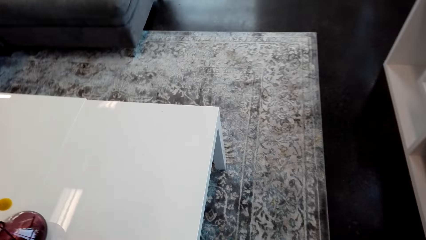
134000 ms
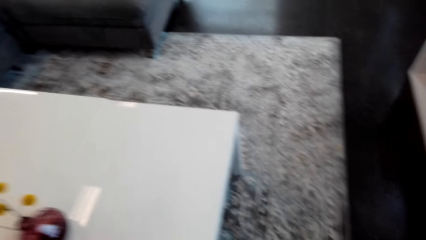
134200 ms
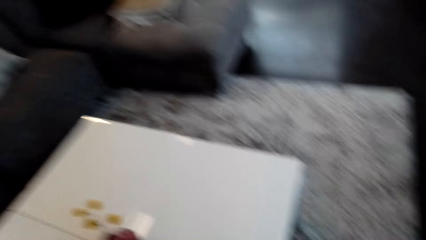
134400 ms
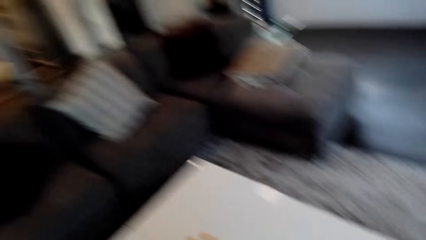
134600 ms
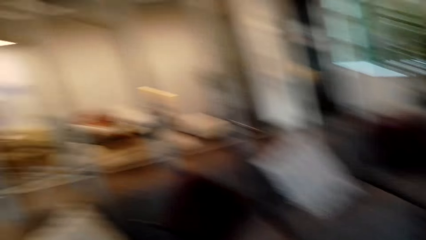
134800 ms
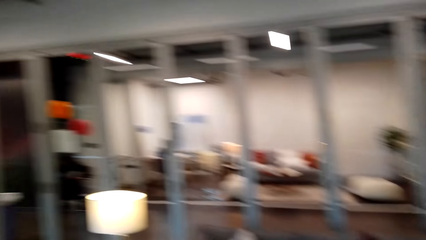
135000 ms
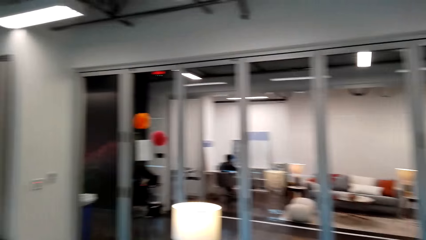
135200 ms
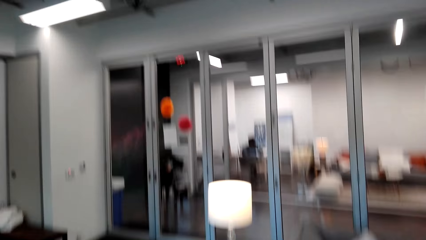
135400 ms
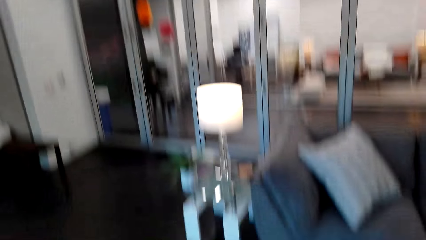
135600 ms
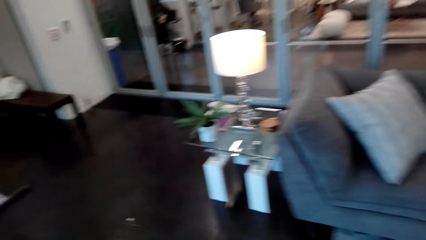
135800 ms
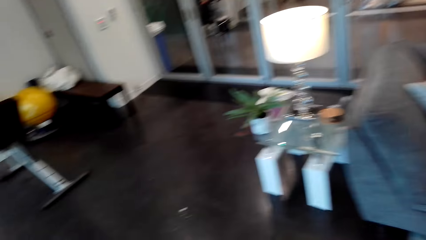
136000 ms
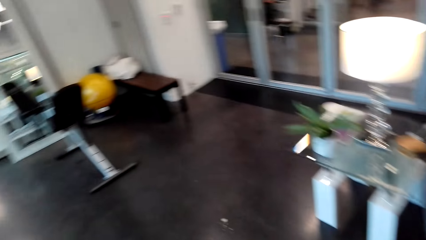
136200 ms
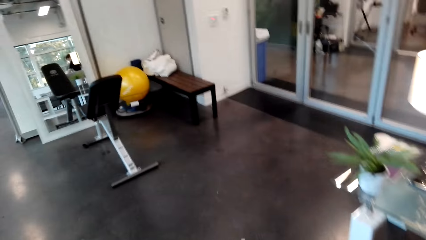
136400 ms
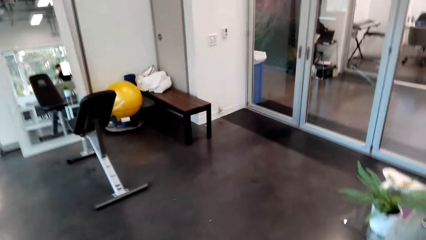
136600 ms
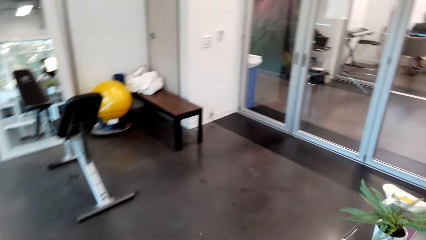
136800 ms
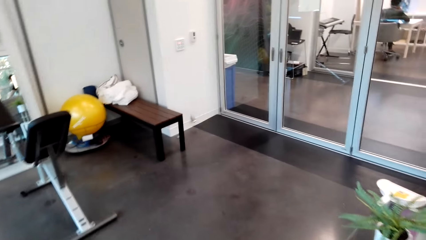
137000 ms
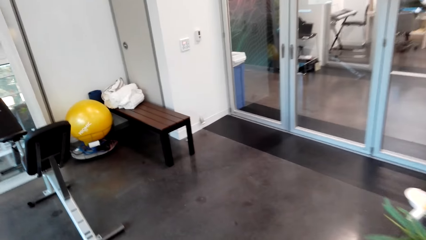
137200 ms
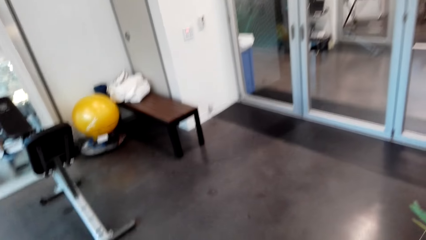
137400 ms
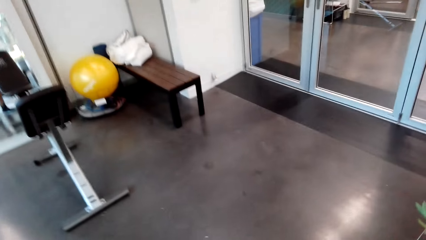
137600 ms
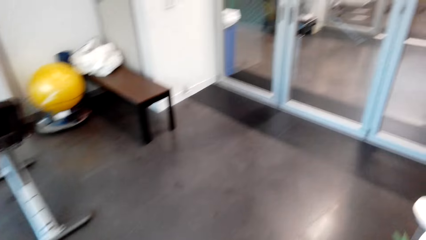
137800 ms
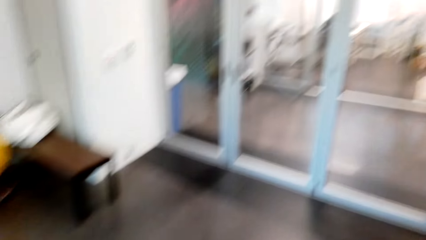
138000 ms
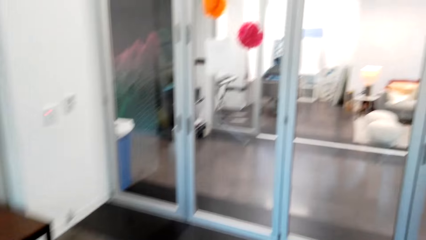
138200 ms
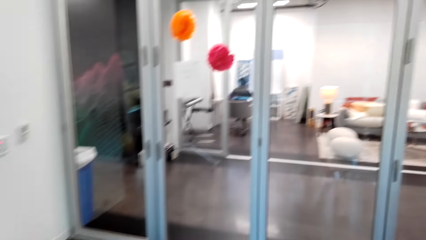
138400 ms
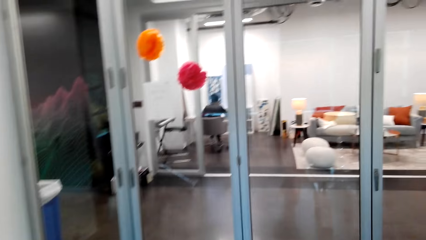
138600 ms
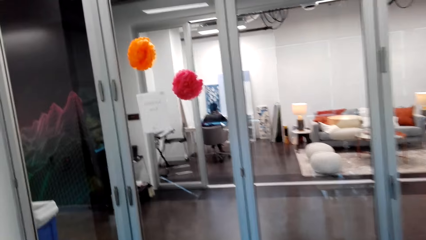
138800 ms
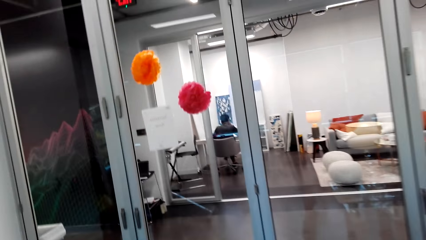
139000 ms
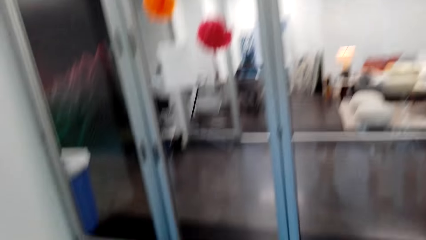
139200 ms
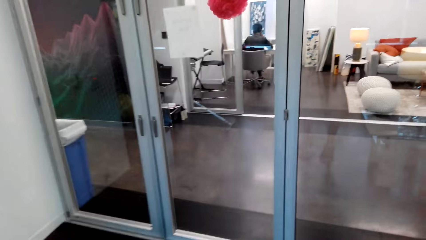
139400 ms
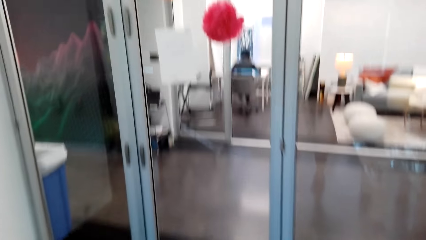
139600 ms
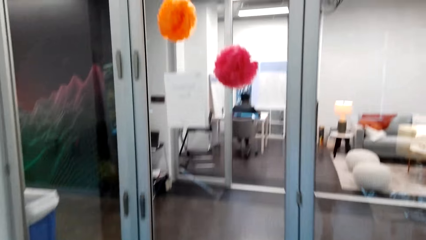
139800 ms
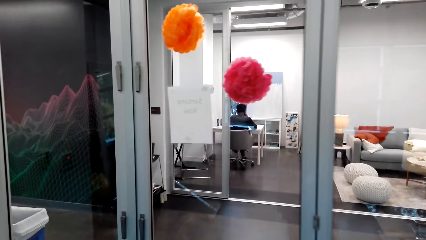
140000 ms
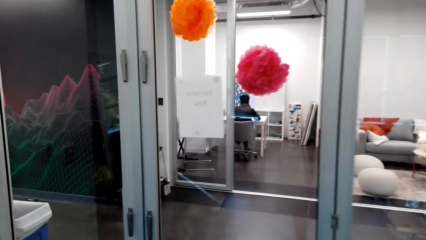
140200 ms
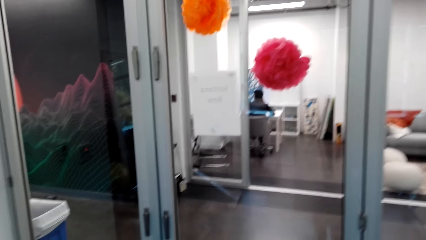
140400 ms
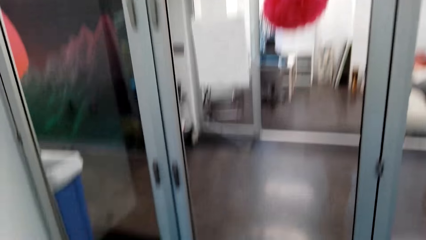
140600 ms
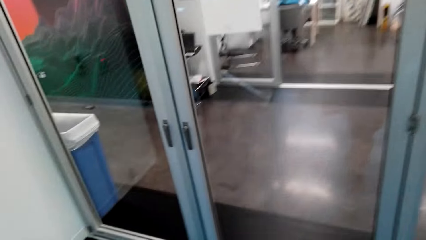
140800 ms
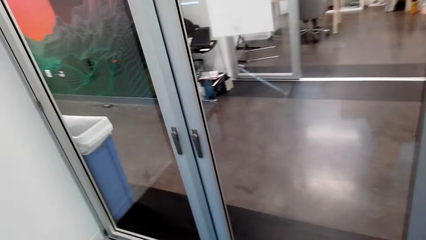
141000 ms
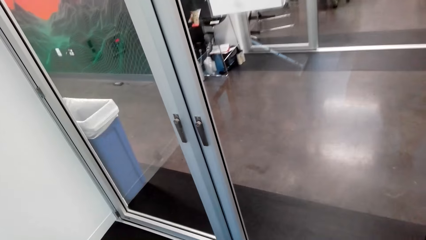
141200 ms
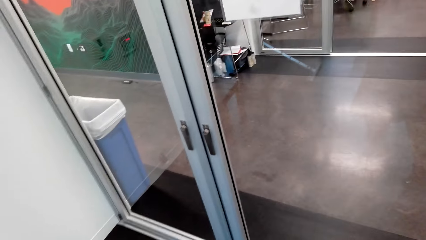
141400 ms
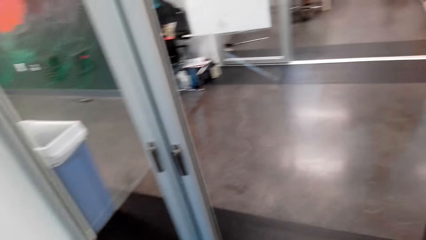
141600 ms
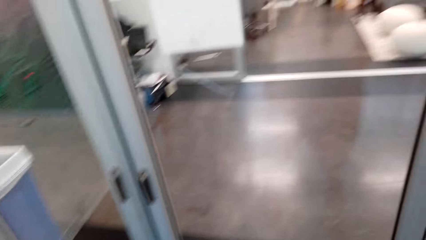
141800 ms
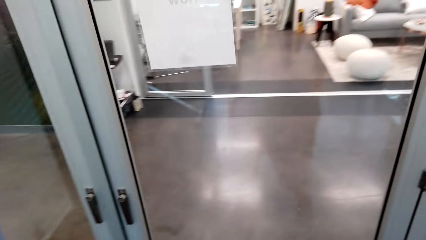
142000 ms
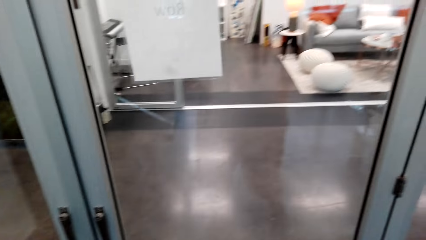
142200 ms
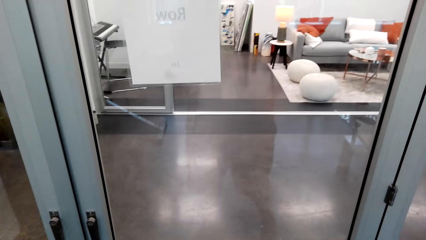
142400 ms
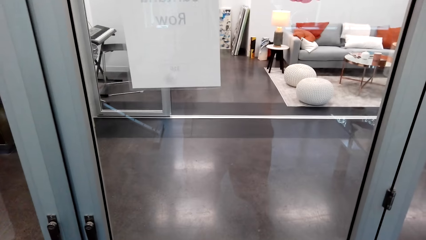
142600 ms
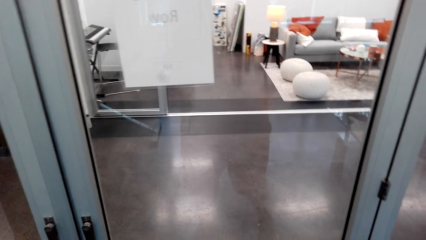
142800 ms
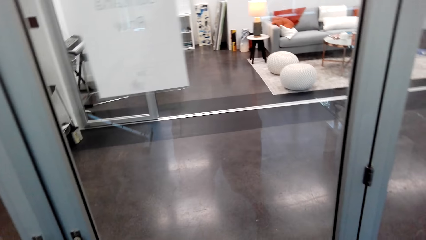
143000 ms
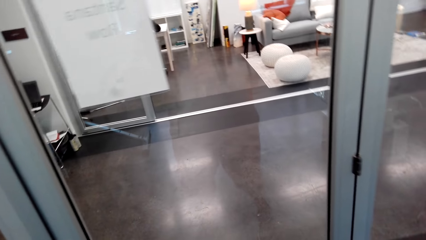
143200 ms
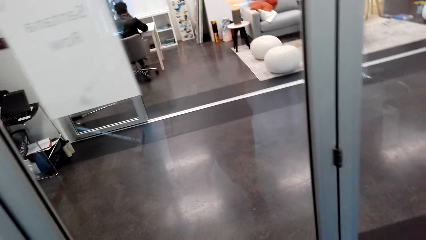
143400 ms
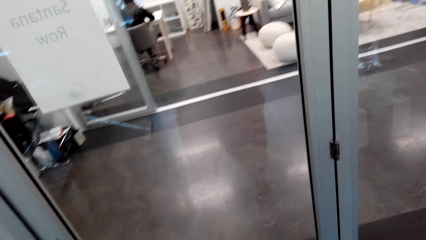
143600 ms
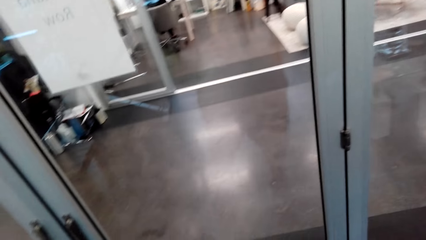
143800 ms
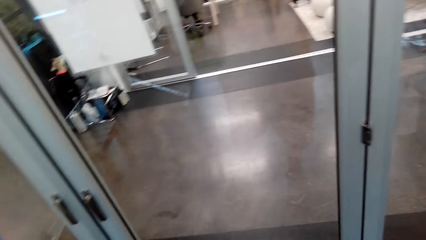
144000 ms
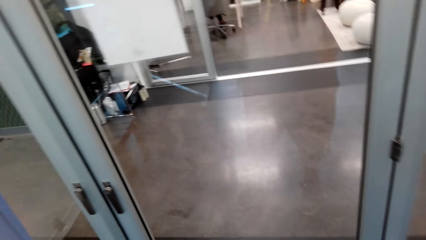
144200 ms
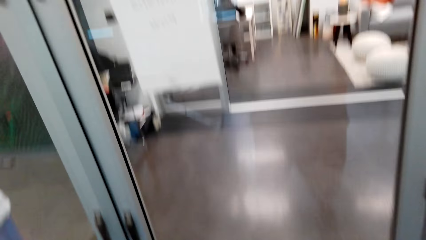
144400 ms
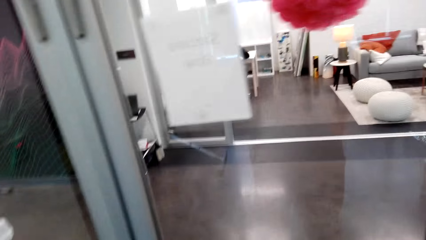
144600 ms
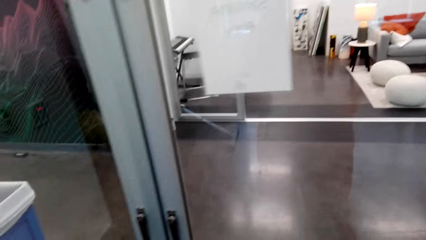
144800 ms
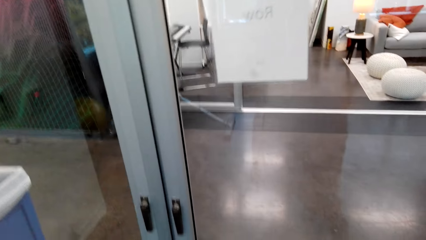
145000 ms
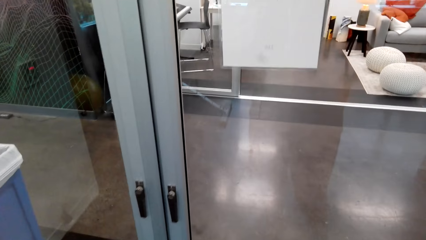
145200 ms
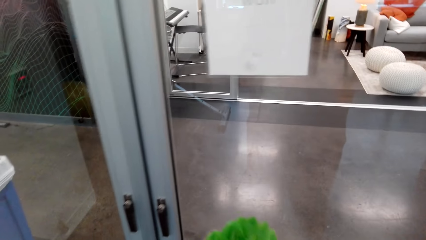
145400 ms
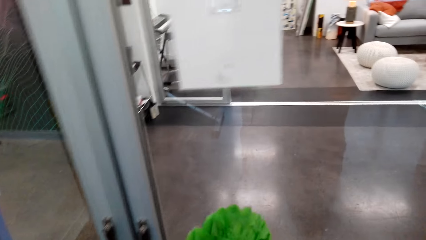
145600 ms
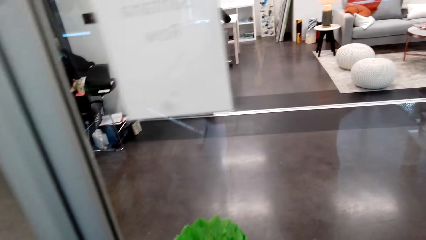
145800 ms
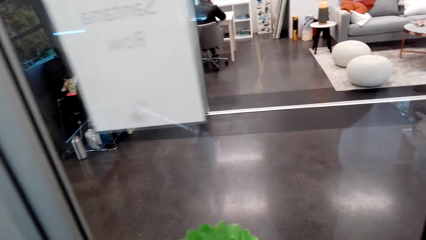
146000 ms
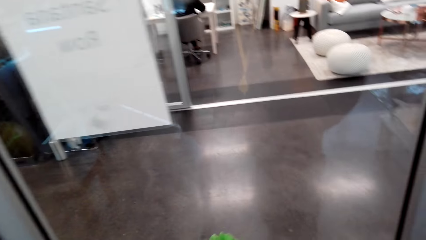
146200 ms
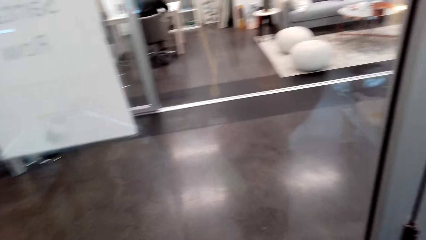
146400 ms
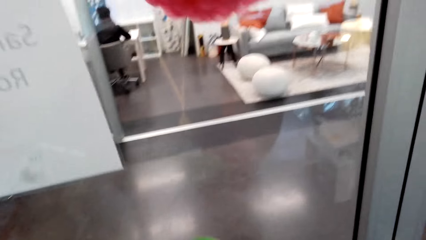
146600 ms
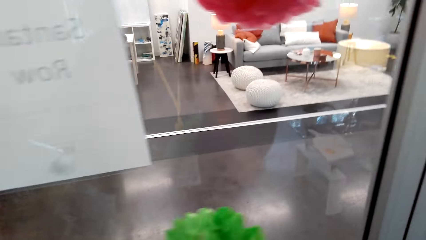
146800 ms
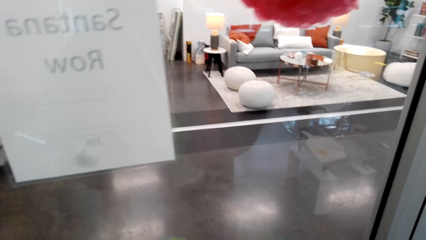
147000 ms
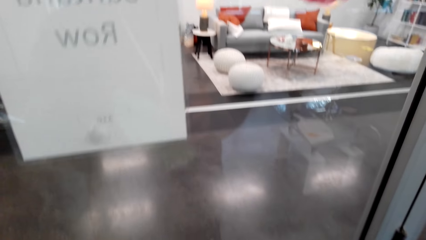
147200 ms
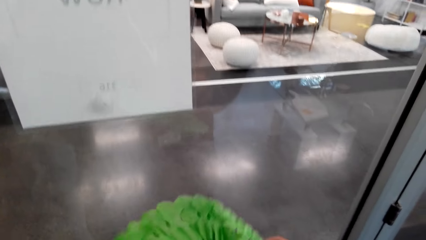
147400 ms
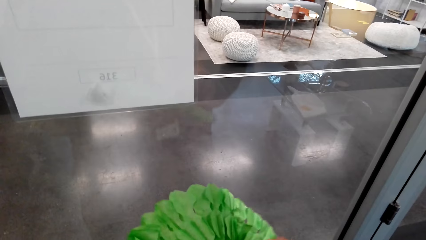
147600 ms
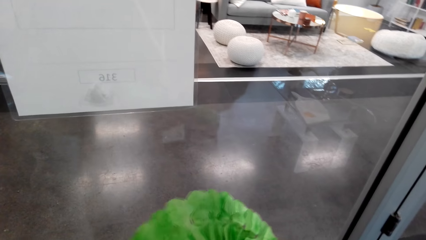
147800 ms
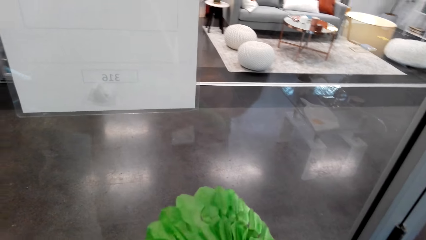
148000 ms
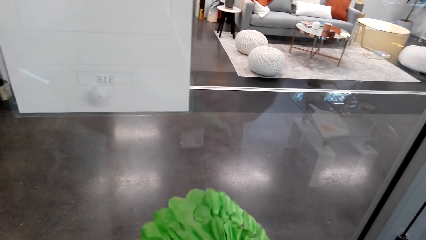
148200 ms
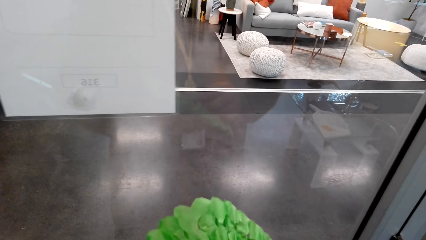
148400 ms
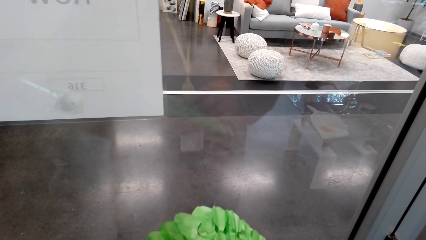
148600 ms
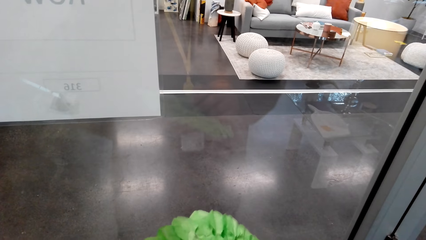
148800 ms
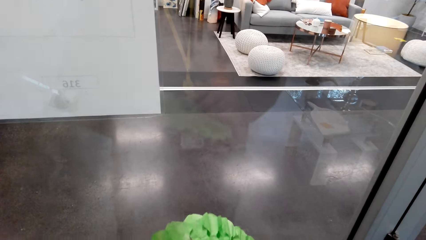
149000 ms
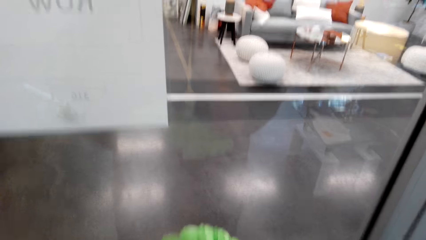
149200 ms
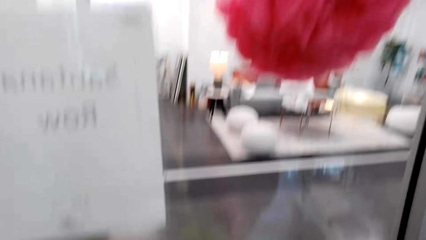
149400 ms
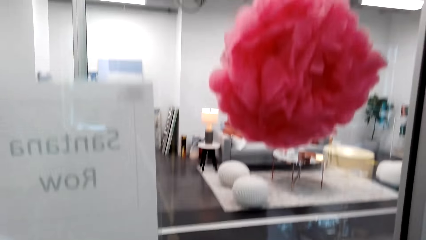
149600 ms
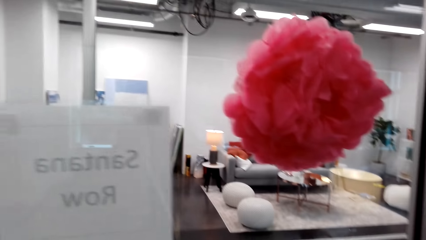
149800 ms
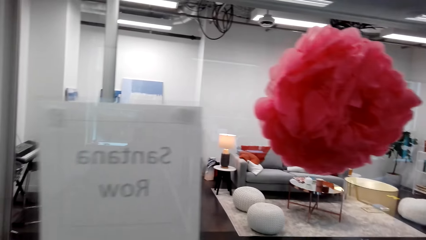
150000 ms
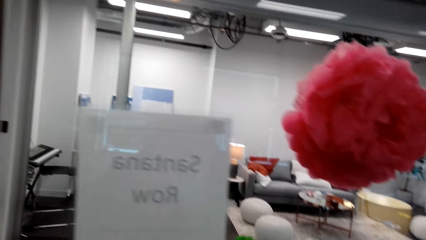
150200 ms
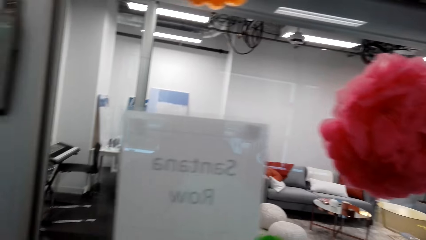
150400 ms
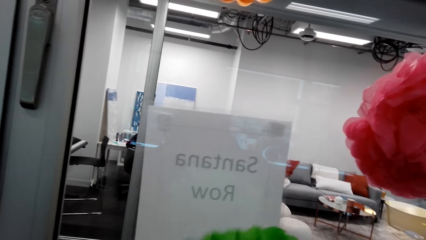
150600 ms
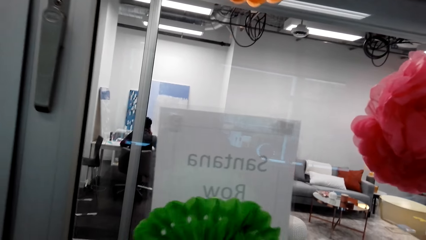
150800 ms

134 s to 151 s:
The camera wearer drops something in the box. He touches the flowers in his hands.
